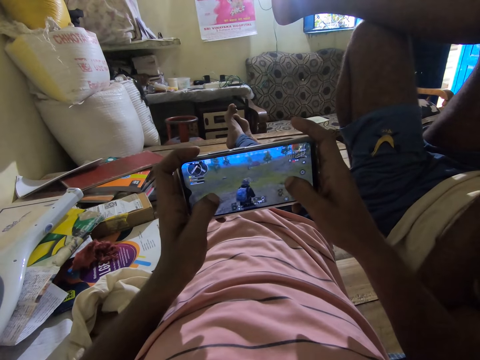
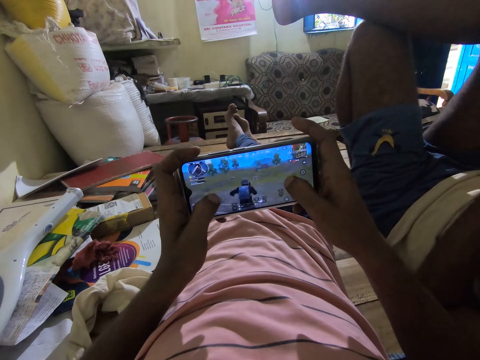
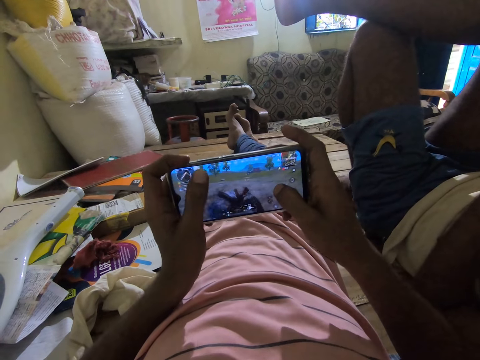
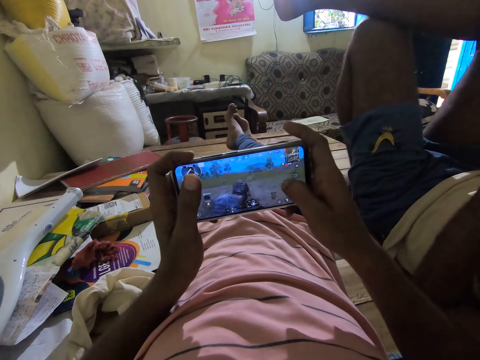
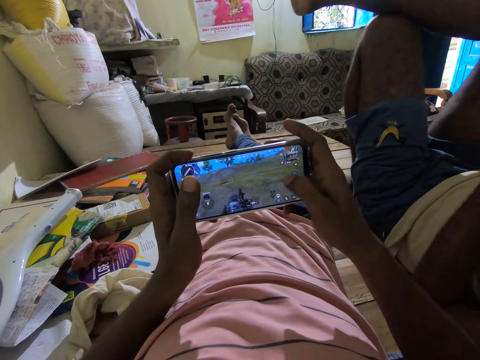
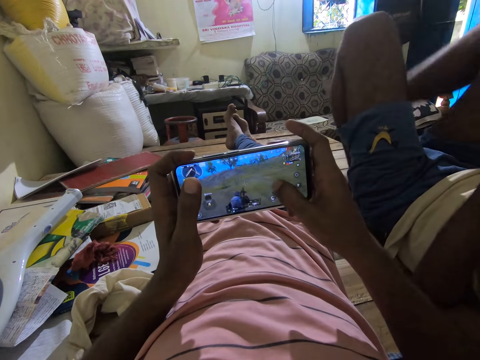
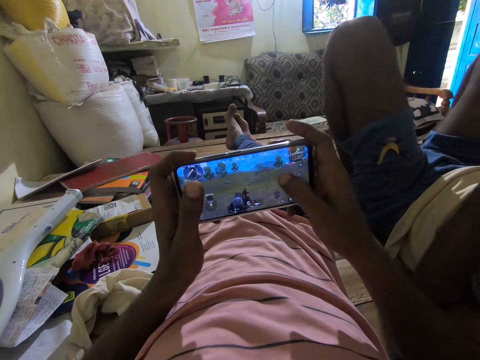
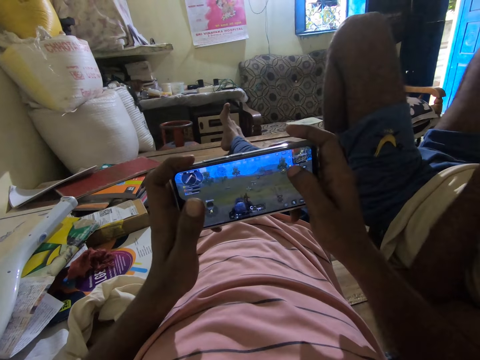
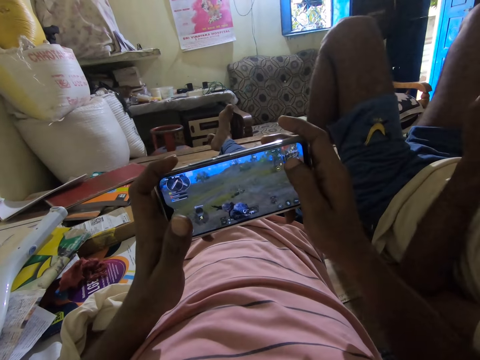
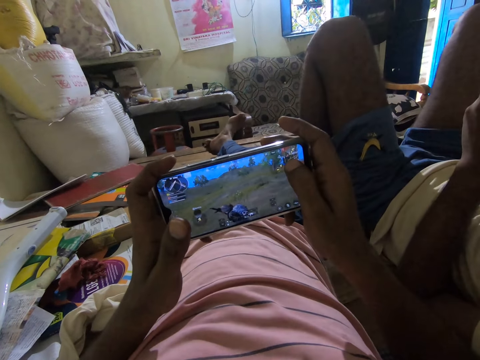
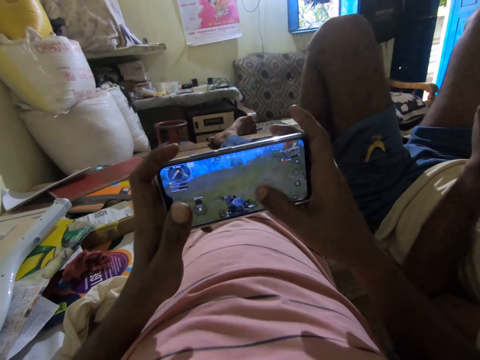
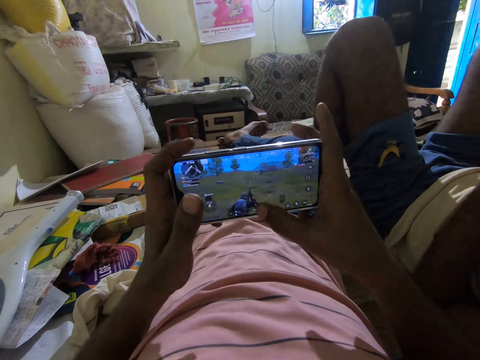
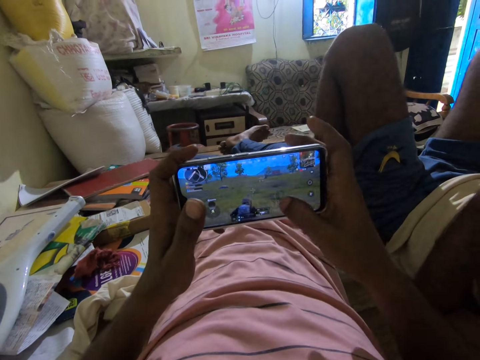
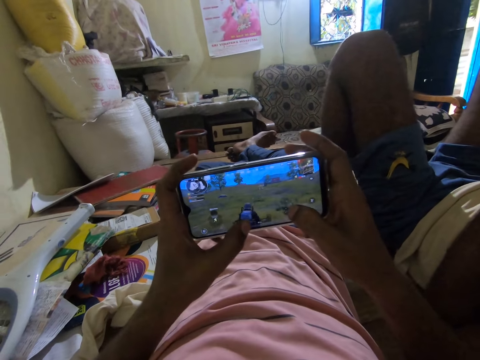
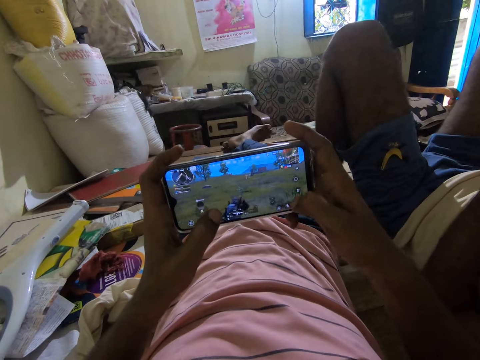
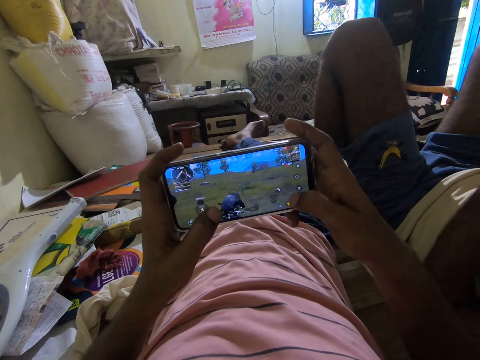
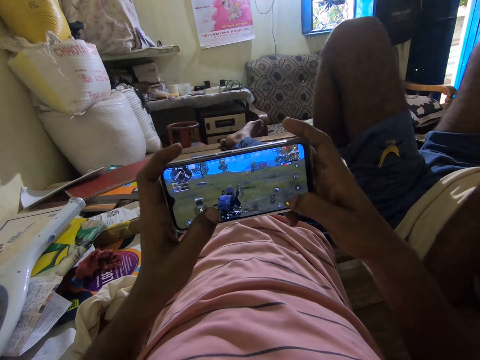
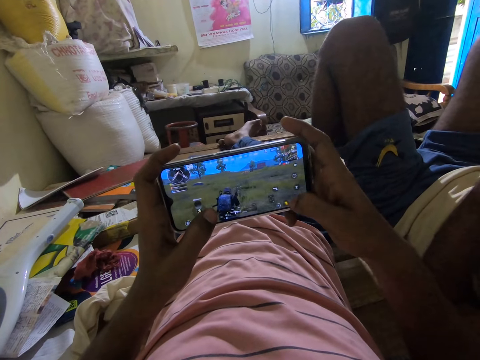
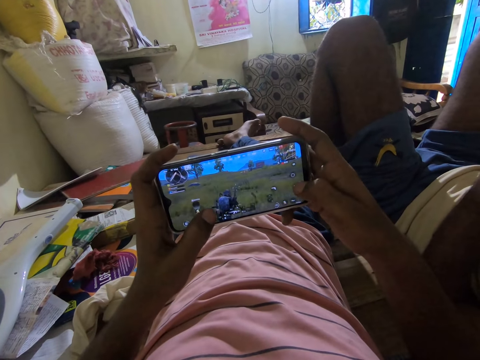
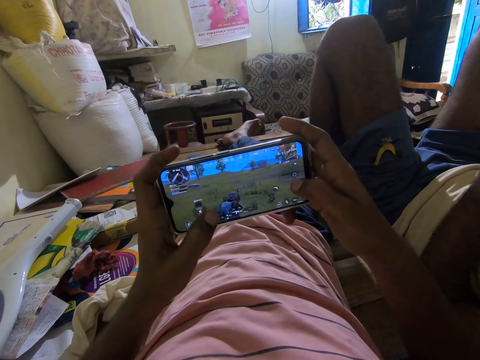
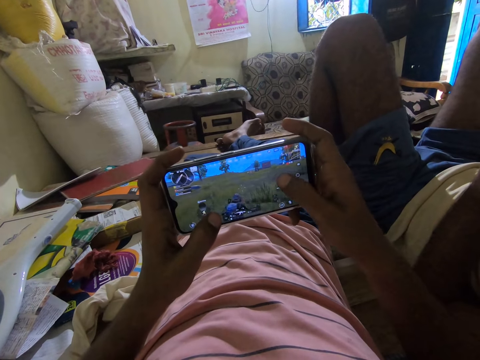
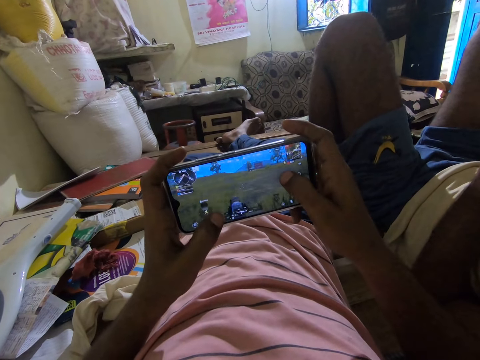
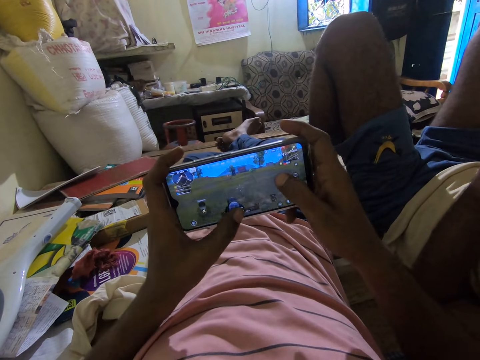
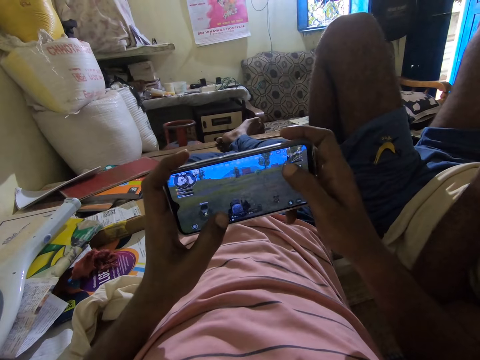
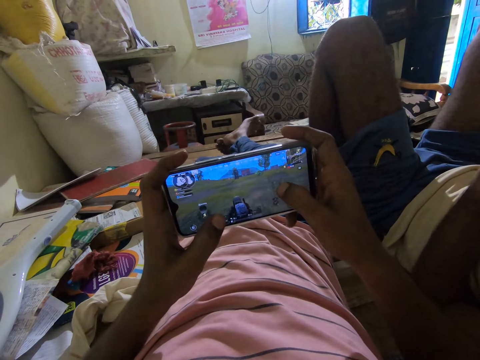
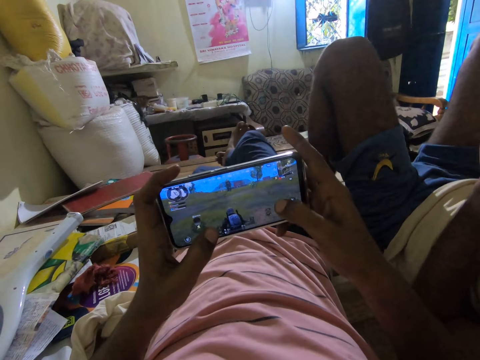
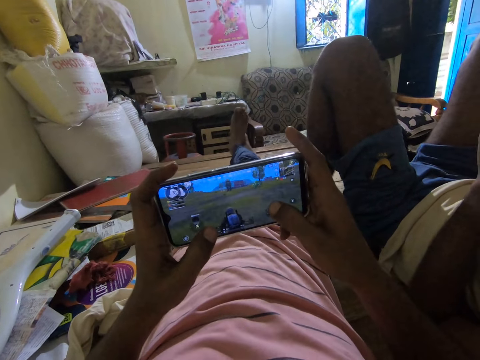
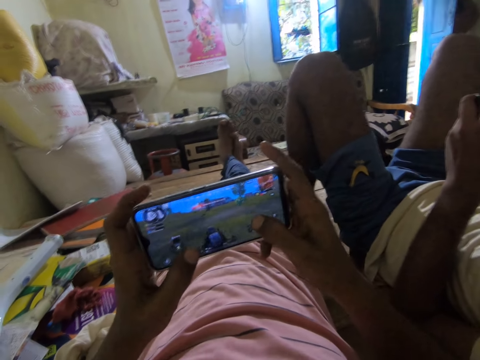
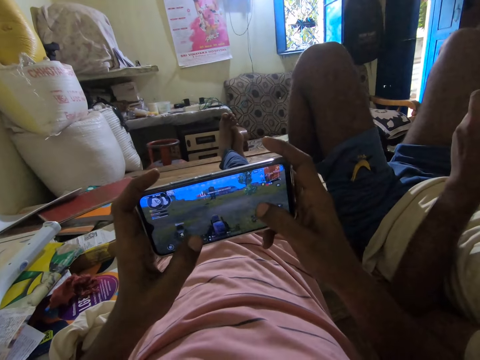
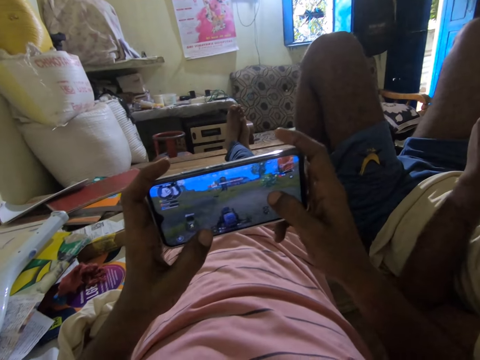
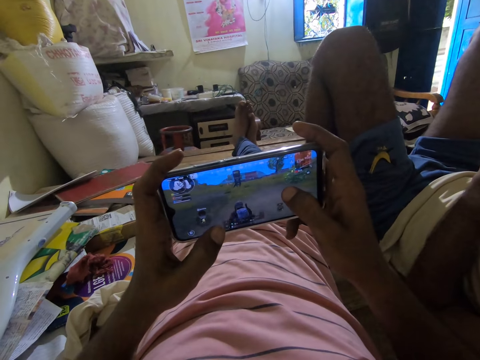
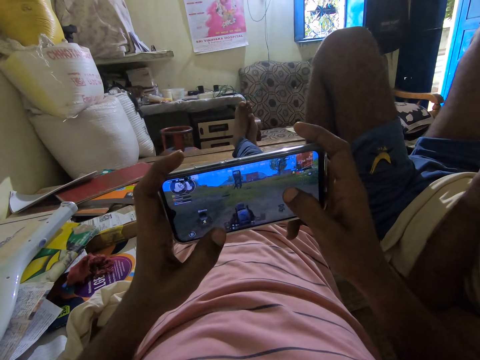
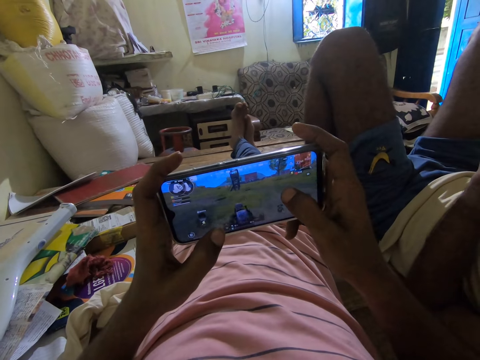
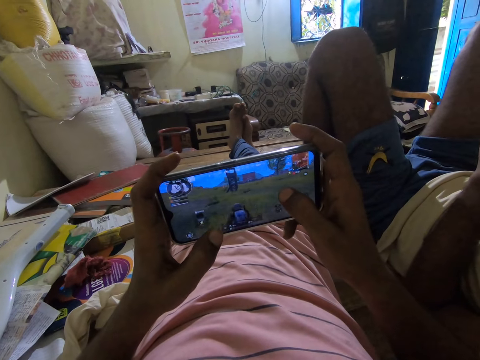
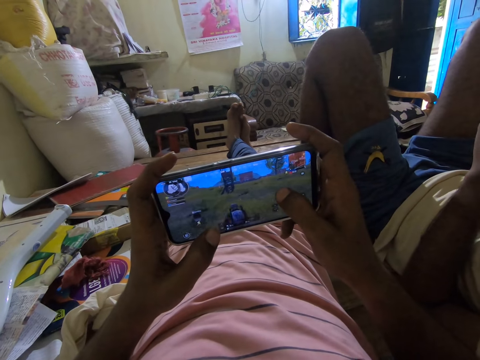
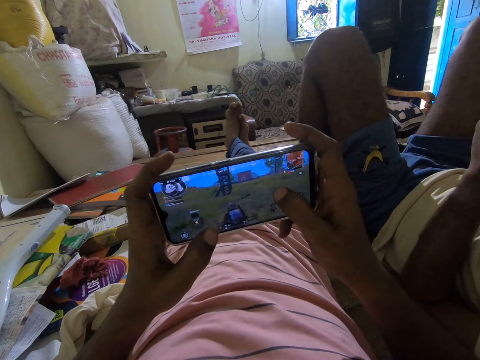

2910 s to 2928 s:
The camera wearer lifts up a left finger in a room. They play a game in a phone. They stretch up a foot. They play a game in the phone. They sing in the room. They play a game in the phone. They put their legs together in the room. They sing in the room. They play a game in the phone.

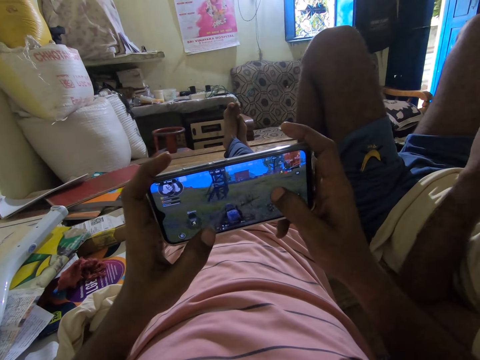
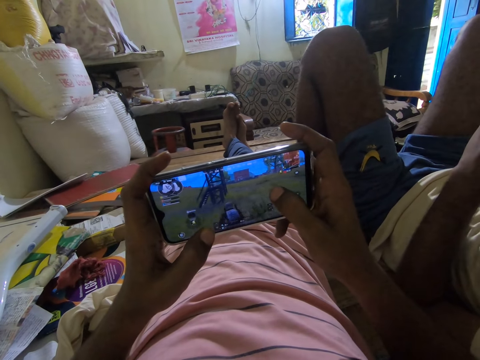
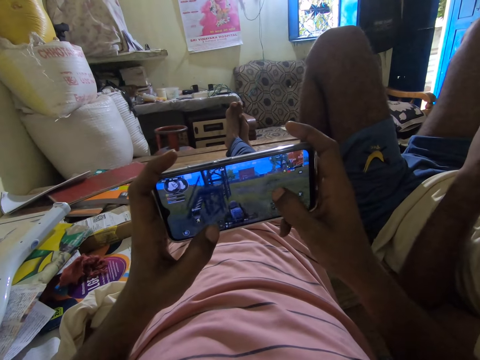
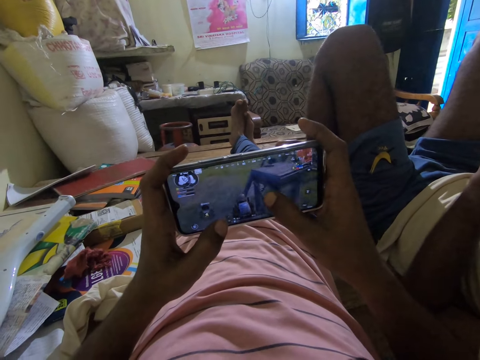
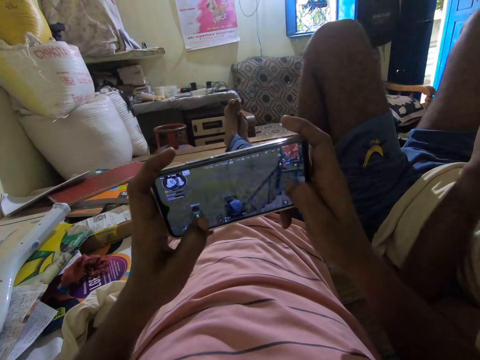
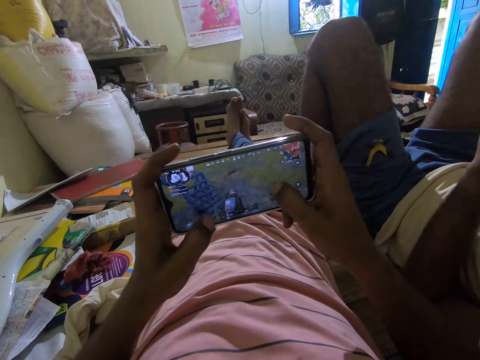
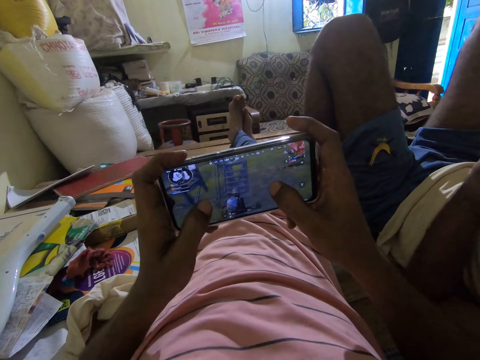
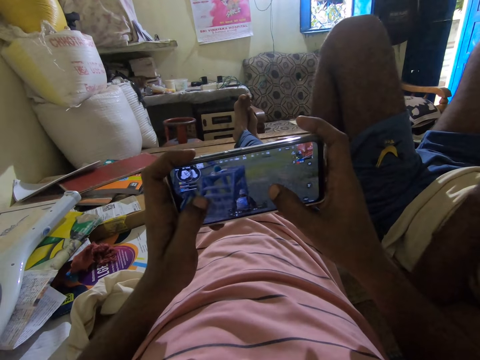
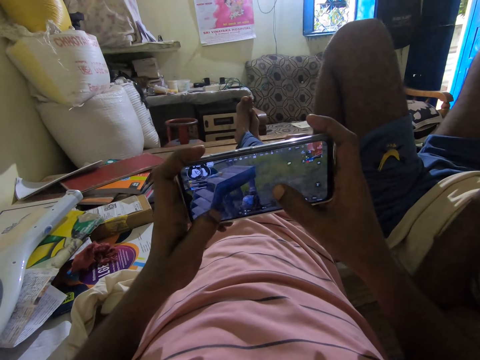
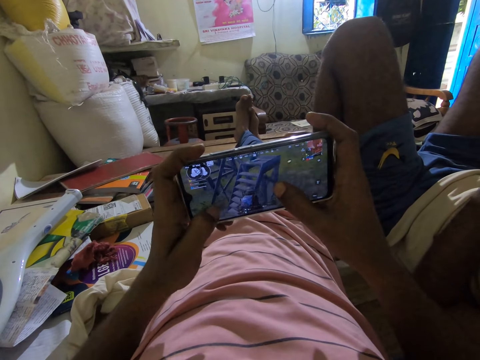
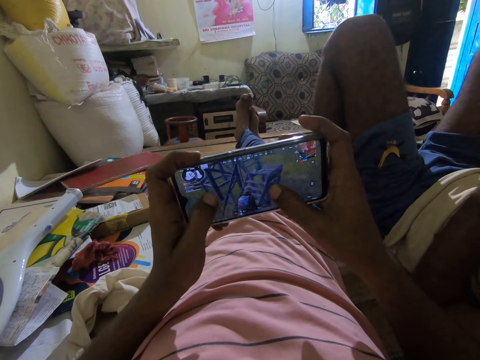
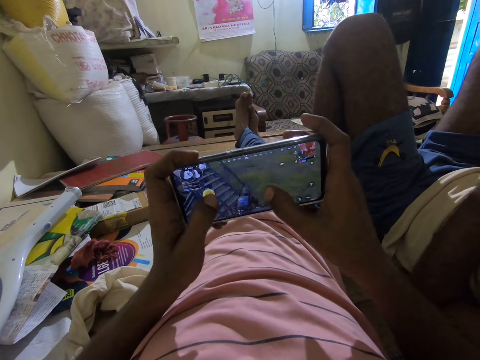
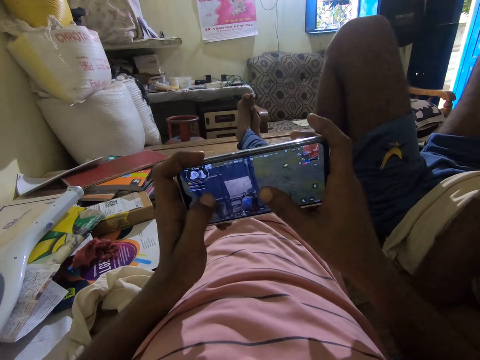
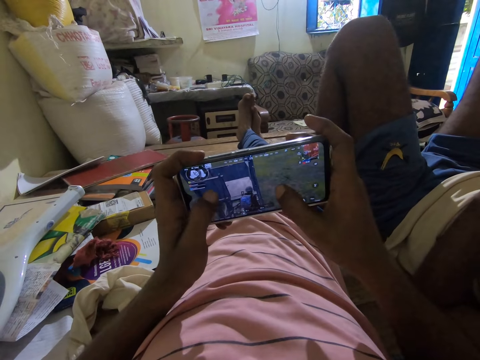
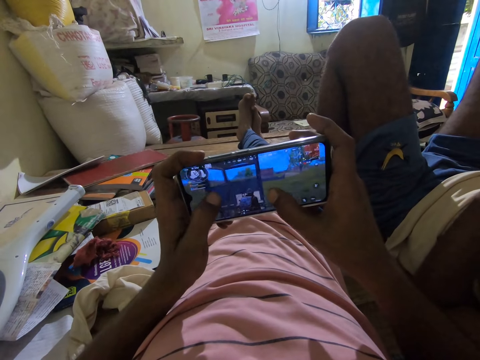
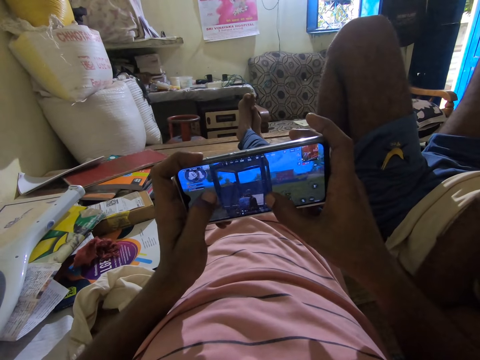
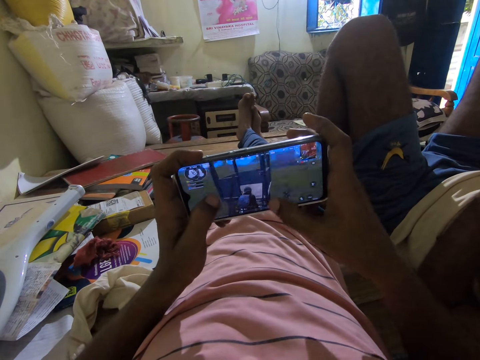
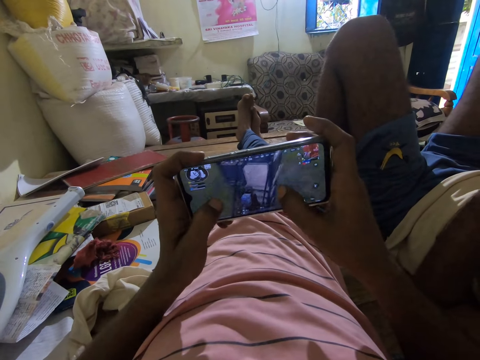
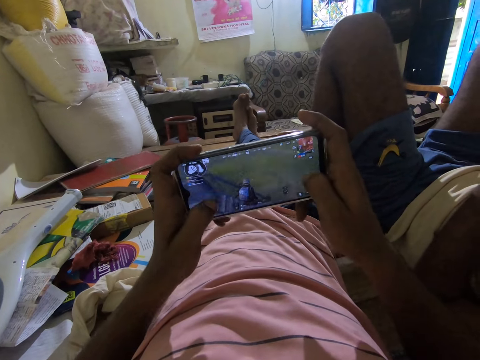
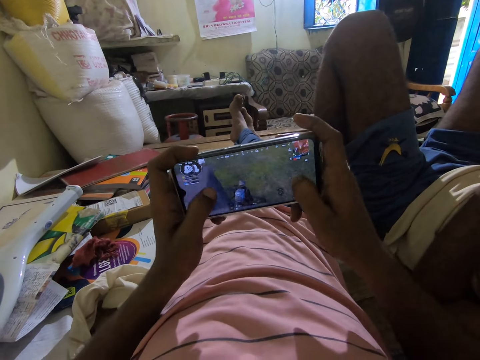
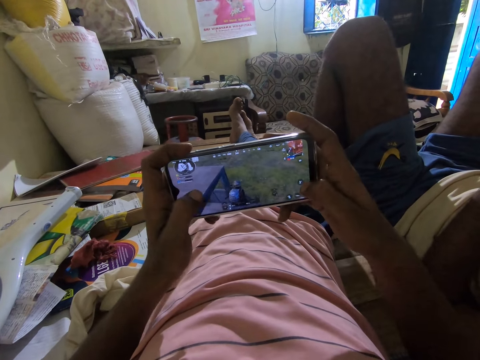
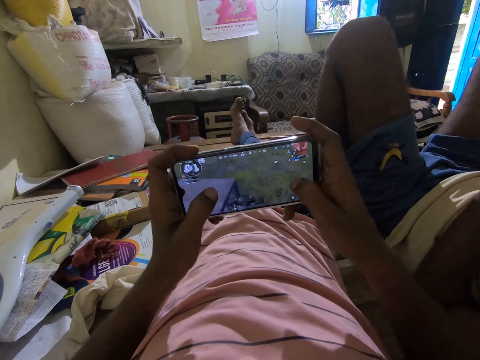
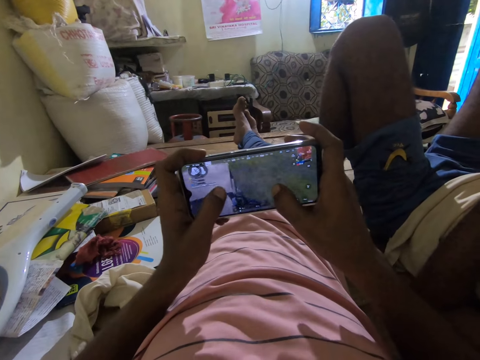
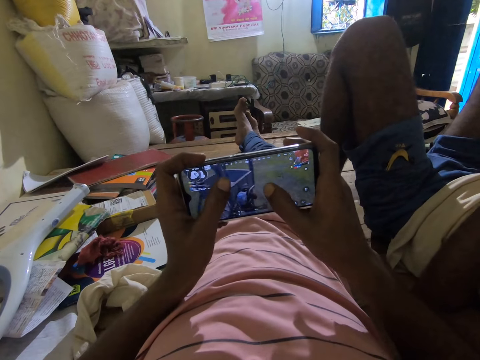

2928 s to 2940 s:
The camera wearer sings in a room. They play a game in a phone. They sing in the room. They play a game in the phone. They sing in the room.
